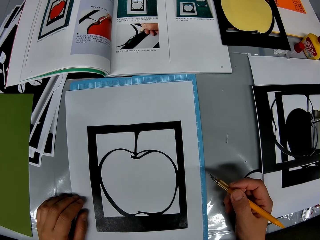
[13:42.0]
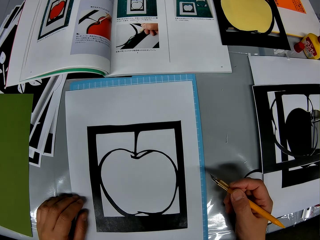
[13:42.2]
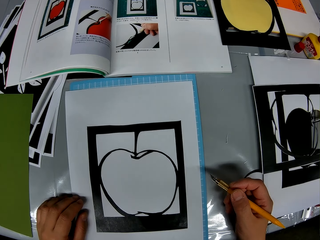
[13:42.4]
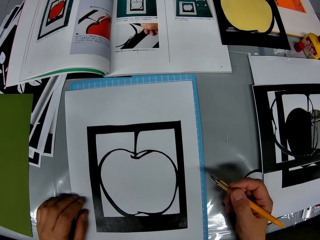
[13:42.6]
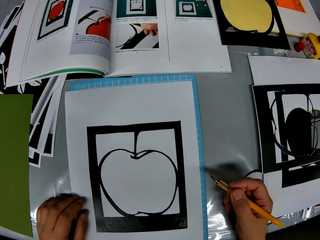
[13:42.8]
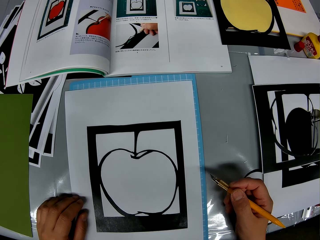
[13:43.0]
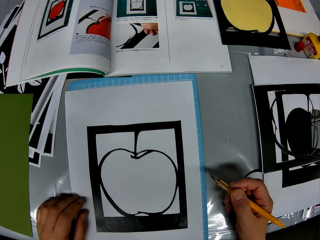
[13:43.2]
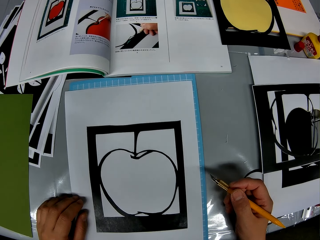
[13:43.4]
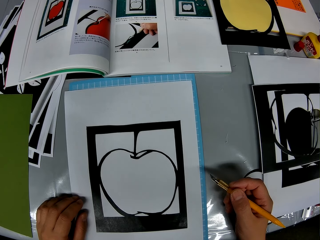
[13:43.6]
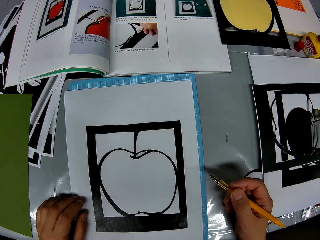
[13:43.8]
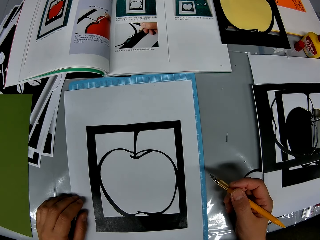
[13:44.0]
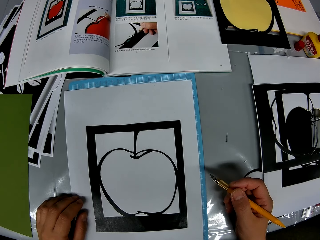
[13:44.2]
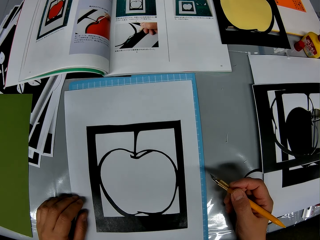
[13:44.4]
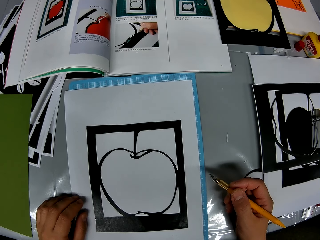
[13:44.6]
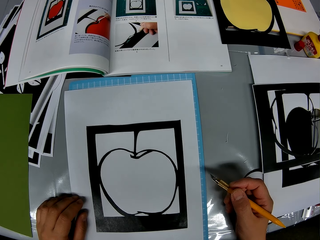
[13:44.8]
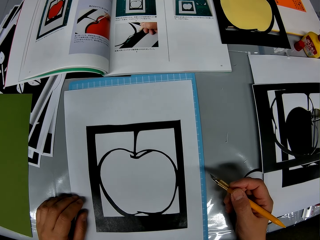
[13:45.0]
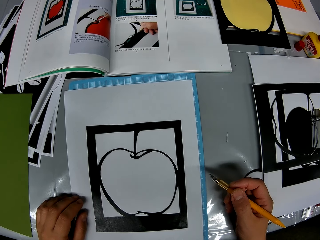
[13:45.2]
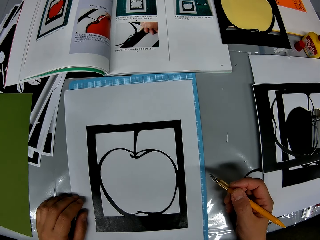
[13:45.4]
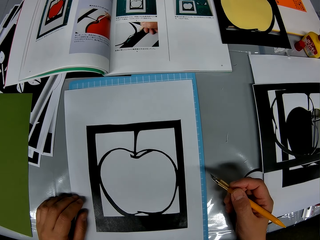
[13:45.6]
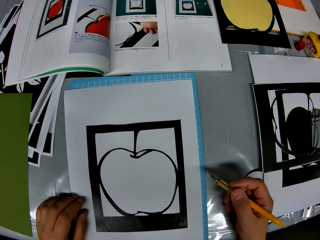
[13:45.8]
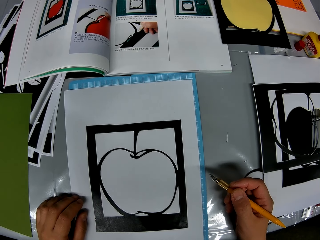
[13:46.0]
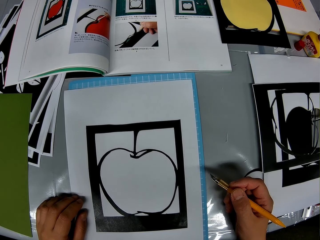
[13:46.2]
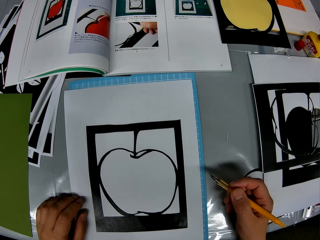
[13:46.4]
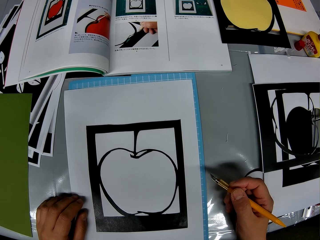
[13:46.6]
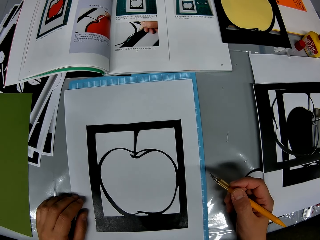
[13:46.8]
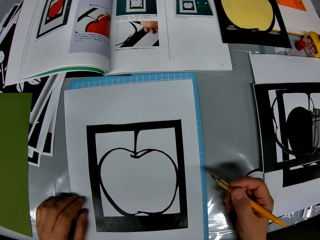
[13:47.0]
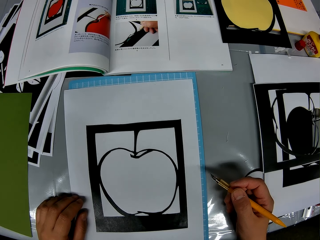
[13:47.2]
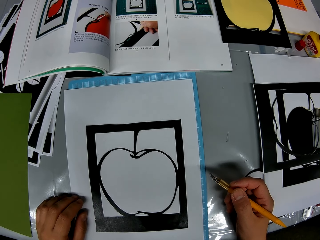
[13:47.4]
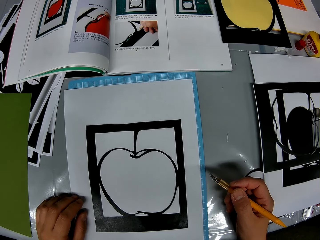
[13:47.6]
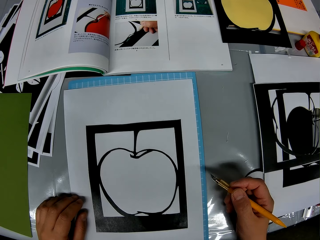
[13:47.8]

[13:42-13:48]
The camera wearer stares at the paper.

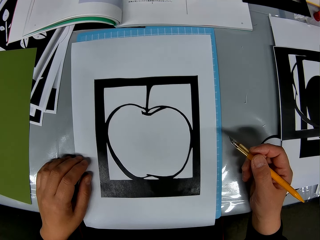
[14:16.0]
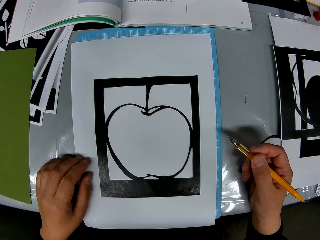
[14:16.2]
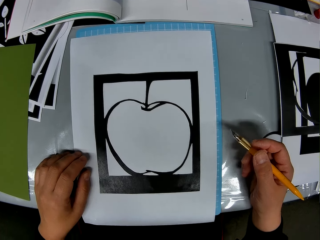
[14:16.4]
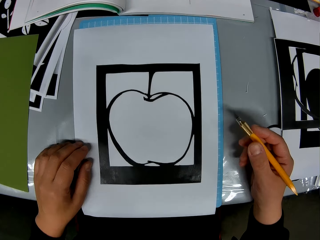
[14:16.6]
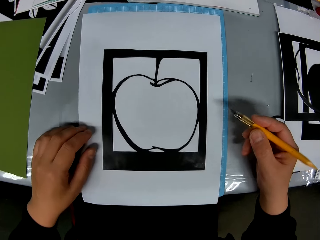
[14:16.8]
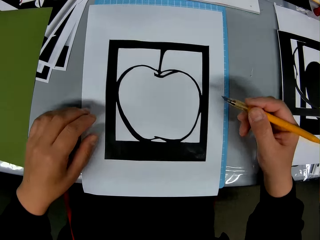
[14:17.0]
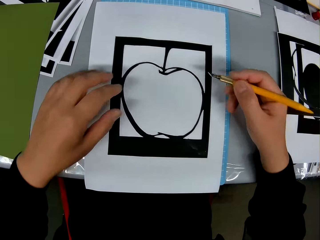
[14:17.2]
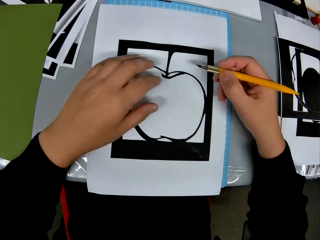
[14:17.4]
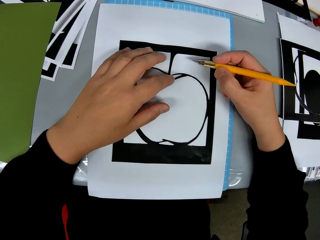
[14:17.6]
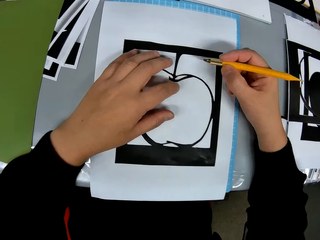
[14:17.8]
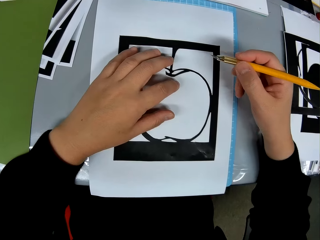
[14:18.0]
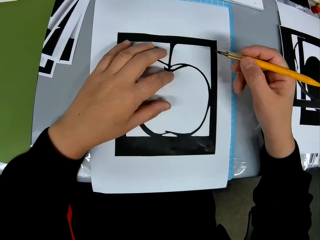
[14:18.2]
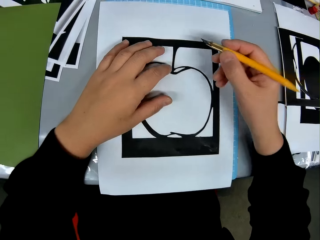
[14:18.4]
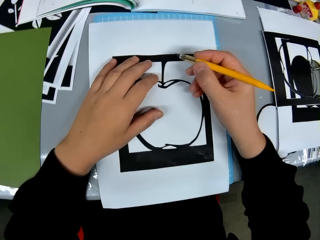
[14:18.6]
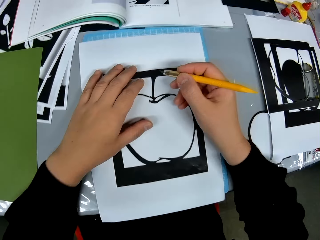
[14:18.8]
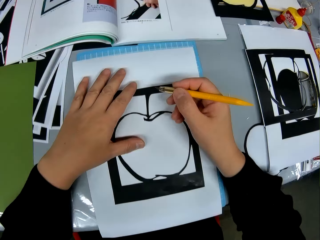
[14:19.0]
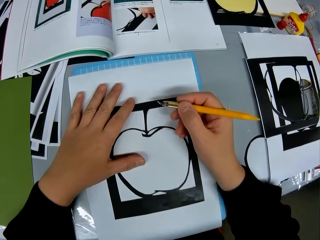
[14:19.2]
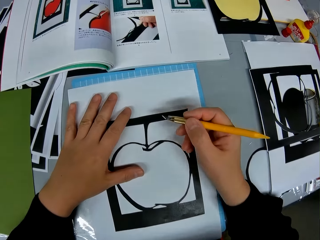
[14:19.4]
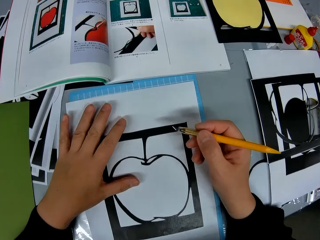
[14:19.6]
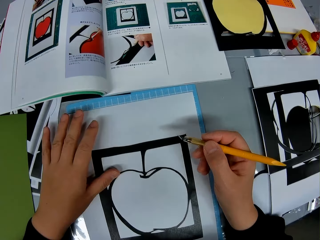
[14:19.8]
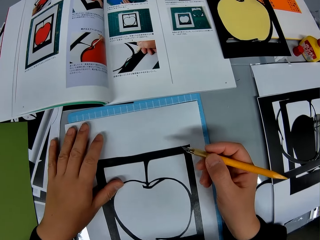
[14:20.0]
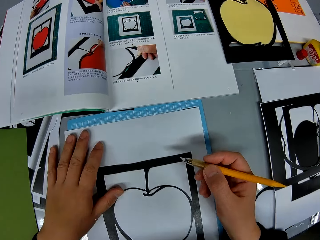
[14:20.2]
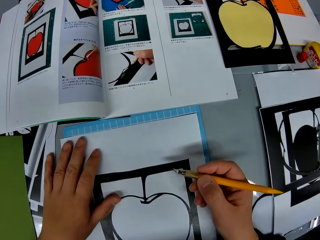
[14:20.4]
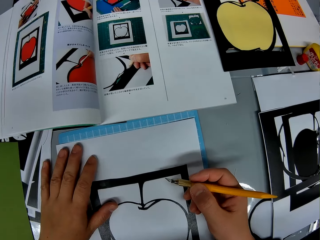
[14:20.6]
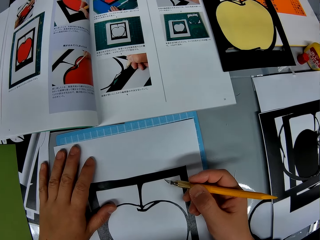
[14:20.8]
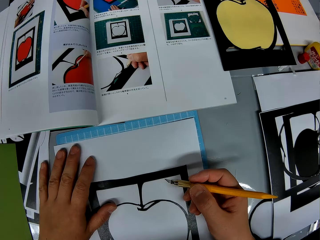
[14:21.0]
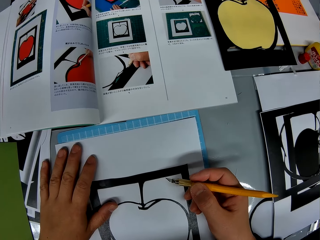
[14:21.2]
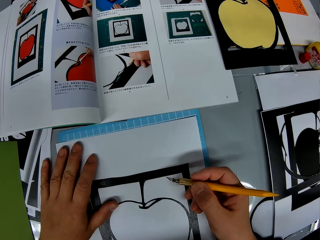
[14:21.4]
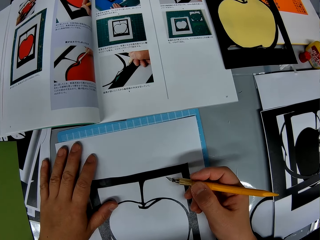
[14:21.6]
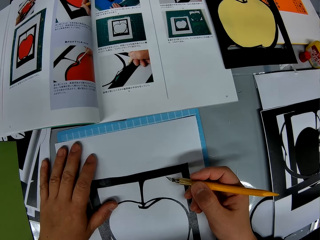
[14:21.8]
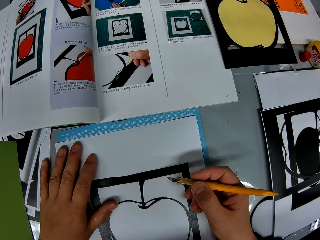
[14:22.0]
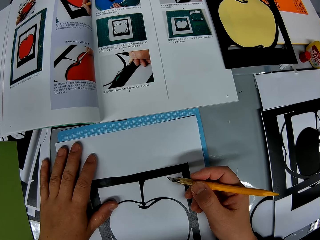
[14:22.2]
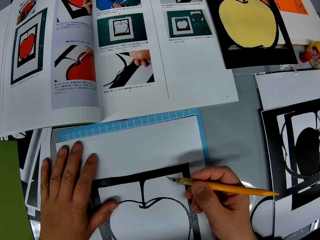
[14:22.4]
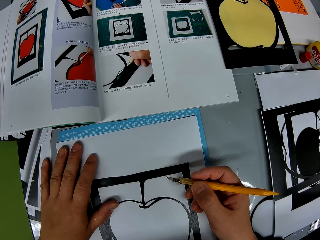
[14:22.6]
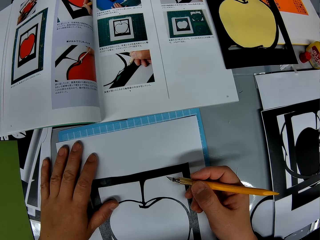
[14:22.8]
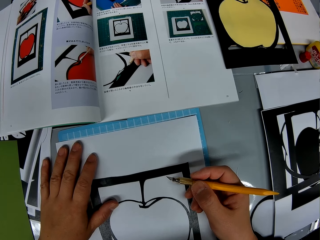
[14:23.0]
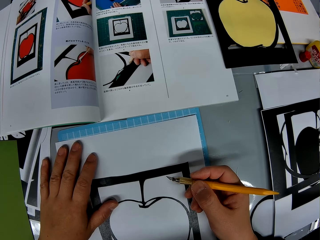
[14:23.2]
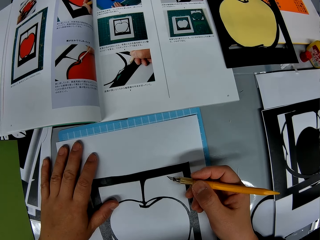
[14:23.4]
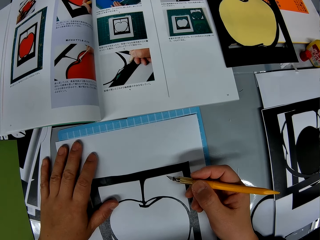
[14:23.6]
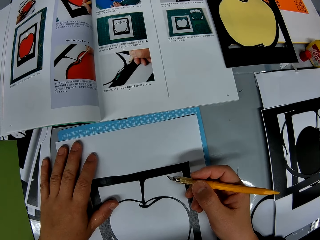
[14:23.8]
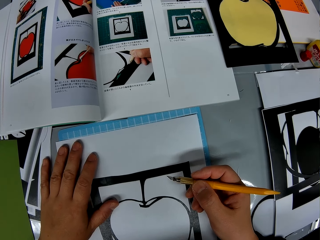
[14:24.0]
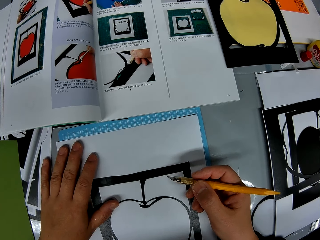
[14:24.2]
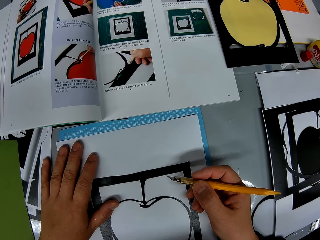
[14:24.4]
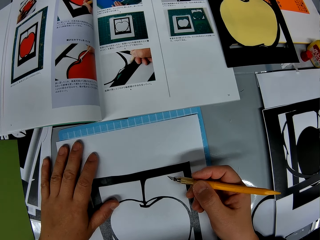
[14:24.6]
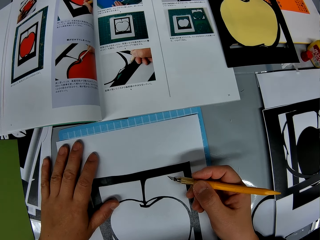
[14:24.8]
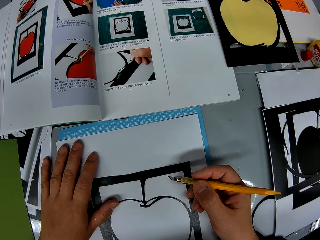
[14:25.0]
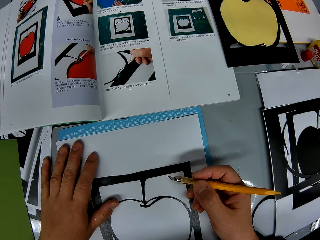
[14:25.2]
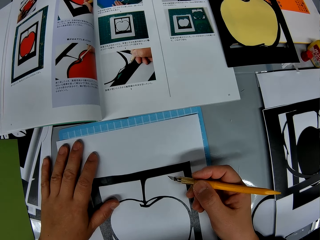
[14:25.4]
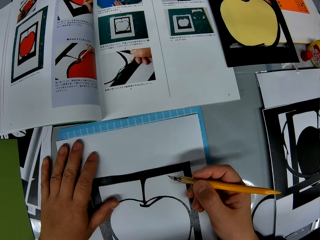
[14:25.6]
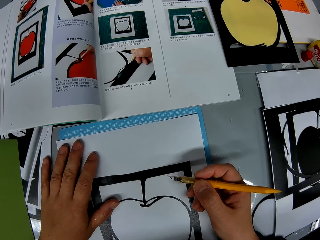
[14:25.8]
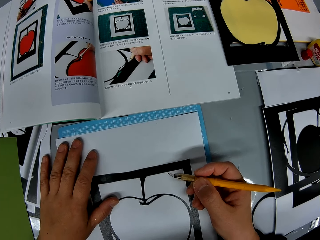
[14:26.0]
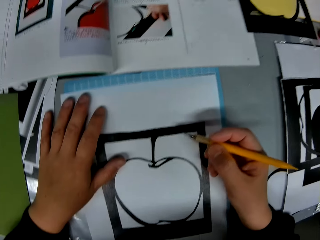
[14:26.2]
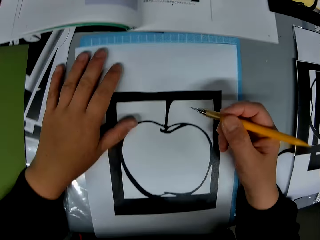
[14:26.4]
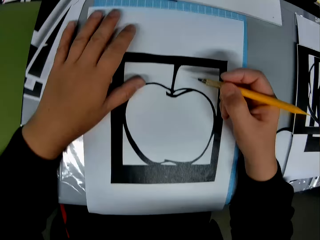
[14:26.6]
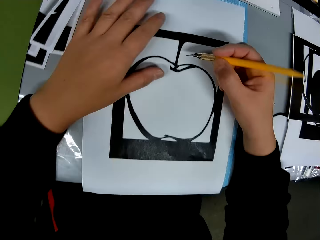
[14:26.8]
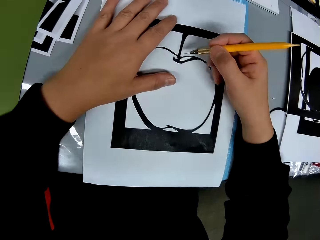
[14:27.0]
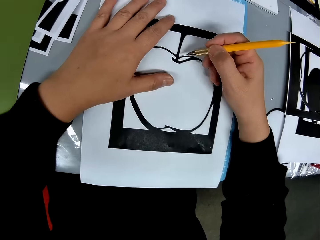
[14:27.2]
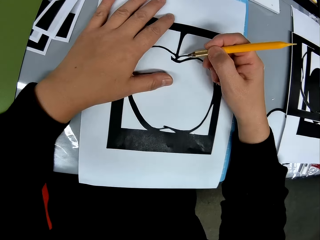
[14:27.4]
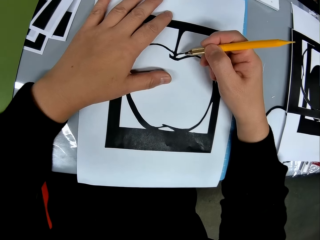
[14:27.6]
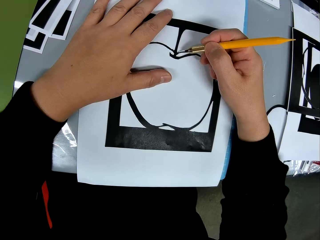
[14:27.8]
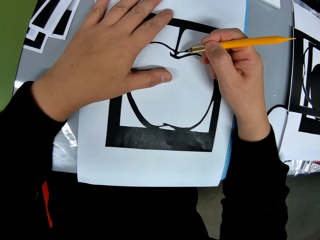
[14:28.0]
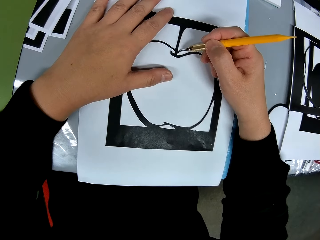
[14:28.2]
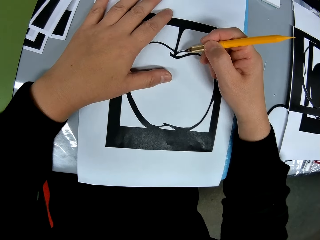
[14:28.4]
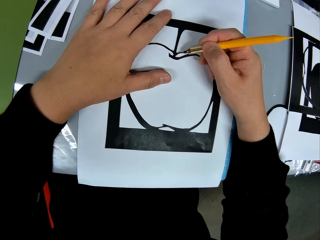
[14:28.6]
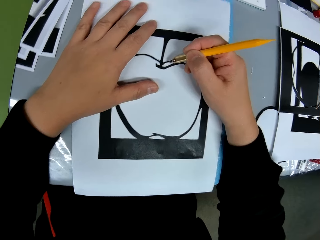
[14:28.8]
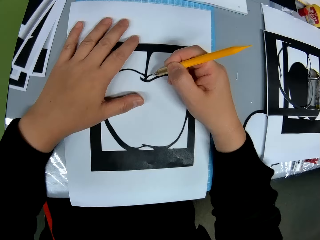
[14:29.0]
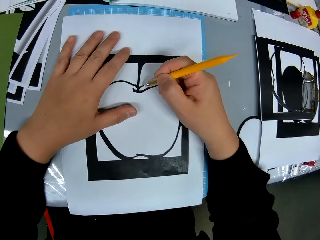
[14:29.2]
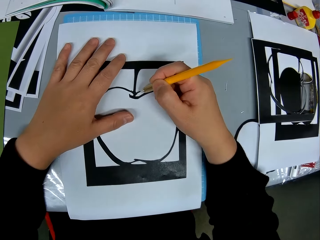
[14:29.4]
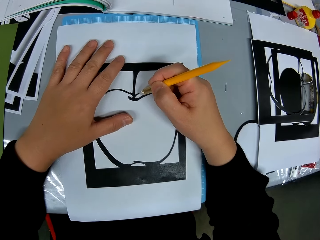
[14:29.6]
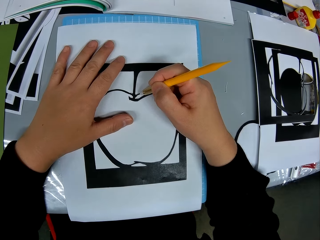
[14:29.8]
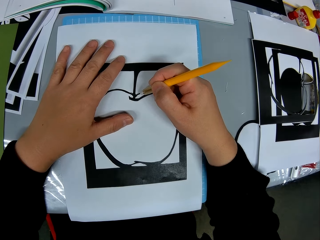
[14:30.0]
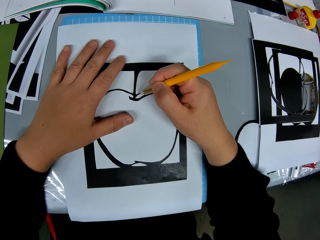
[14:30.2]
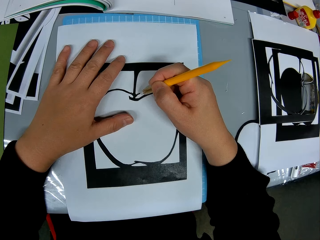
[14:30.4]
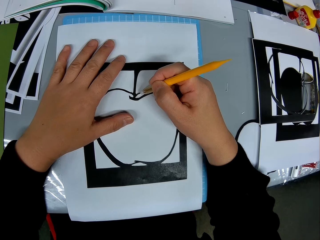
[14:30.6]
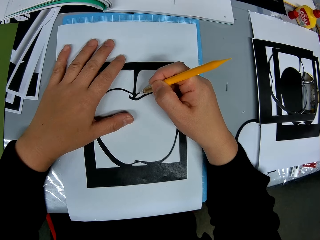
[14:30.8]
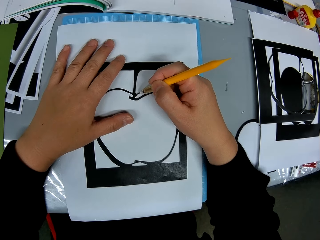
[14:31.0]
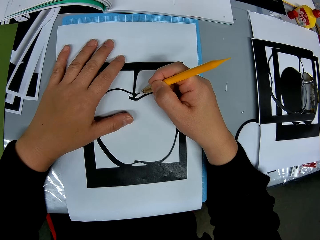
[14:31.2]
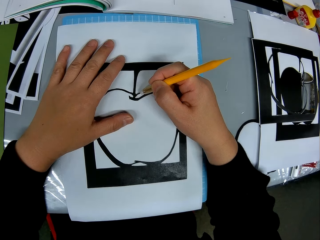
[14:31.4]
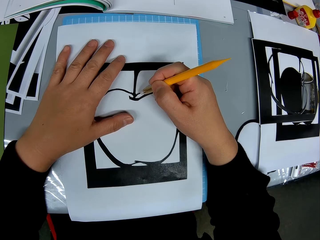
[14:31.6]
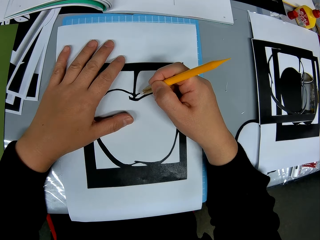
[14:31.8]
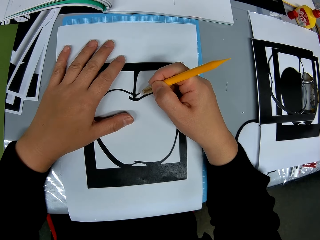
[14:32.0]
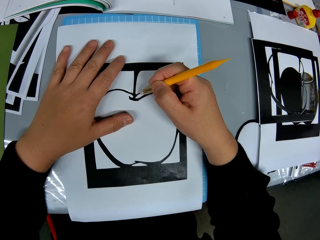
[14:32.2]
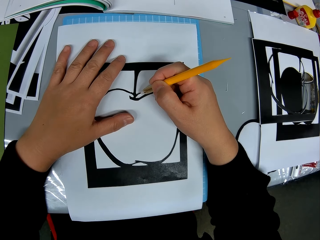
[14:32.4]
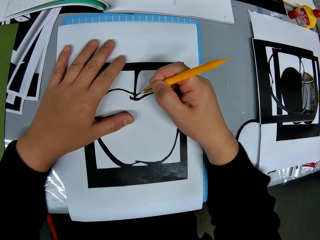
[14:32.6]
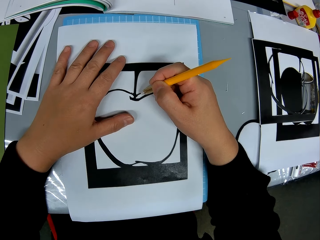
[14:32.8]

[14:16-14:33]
The camera wearer places his left hand on the drawing book. He holds a piece of drawing paper with a hand. He looks at the drawing book on a table. He places the cutter on the drawing book.
